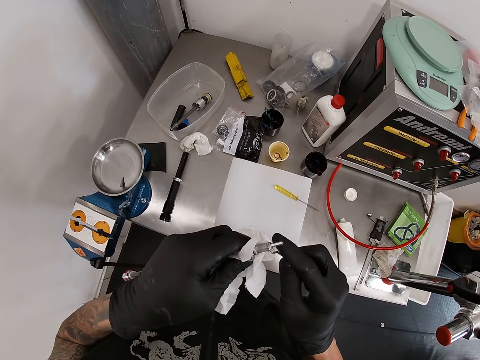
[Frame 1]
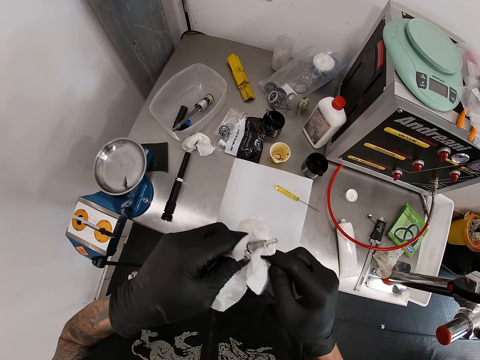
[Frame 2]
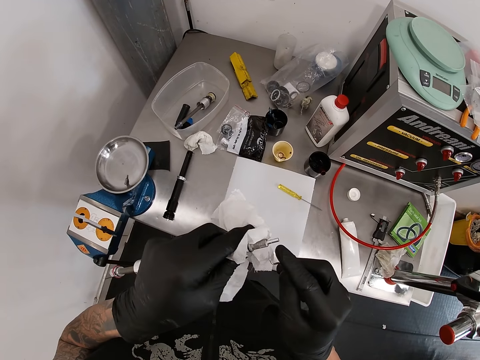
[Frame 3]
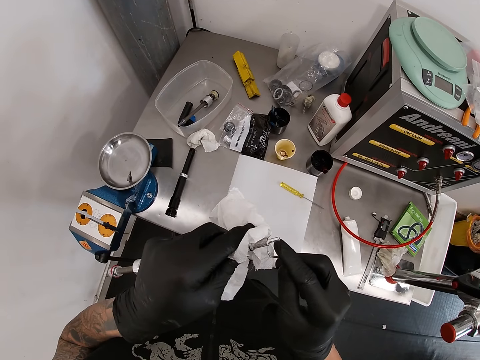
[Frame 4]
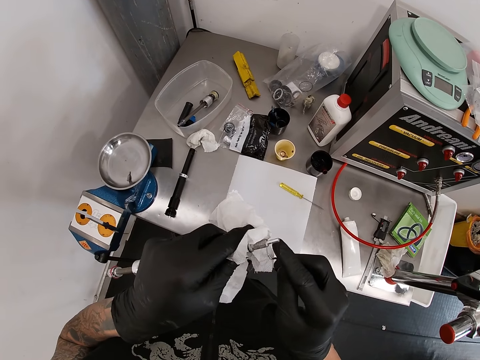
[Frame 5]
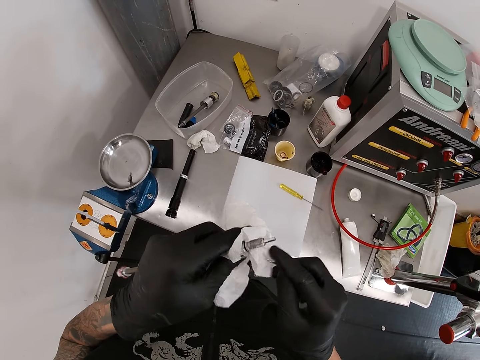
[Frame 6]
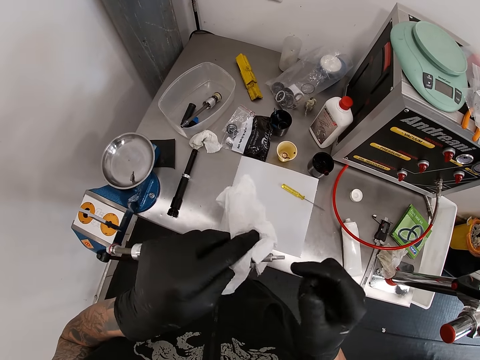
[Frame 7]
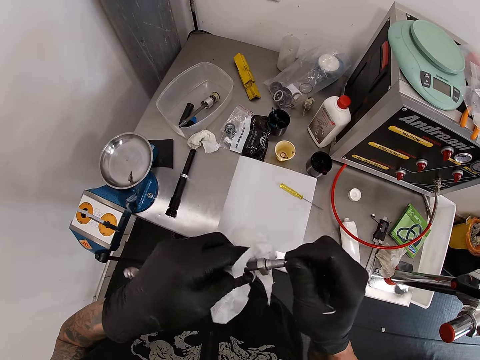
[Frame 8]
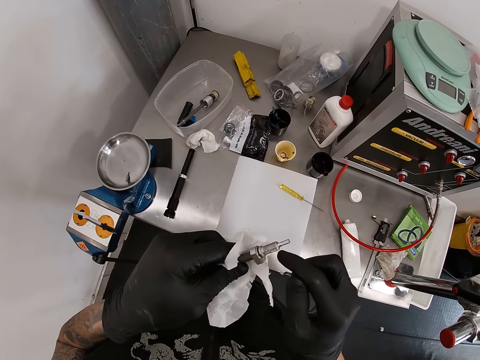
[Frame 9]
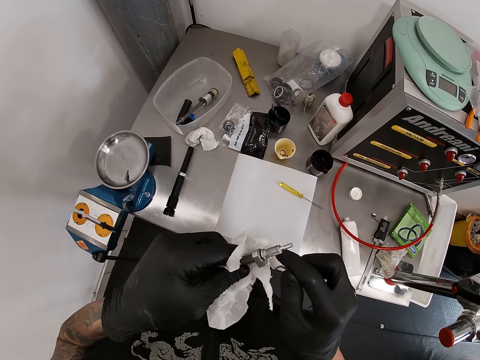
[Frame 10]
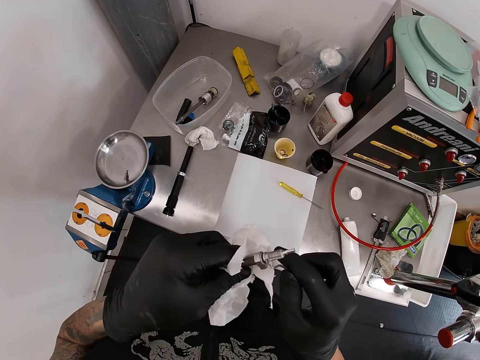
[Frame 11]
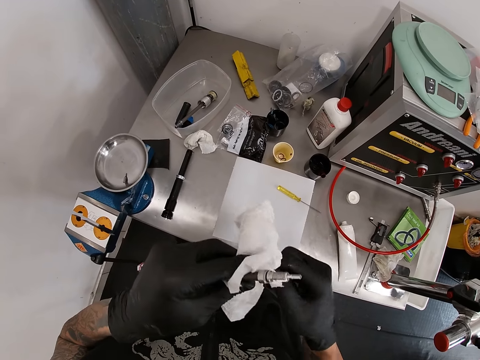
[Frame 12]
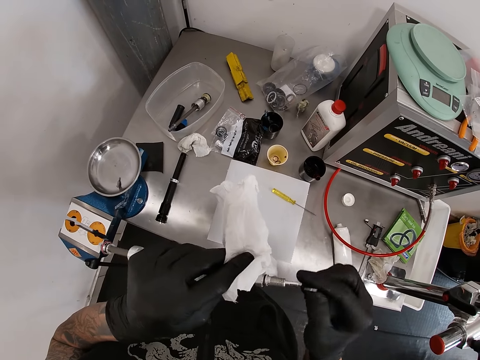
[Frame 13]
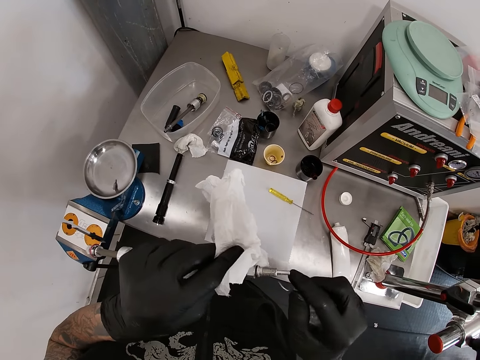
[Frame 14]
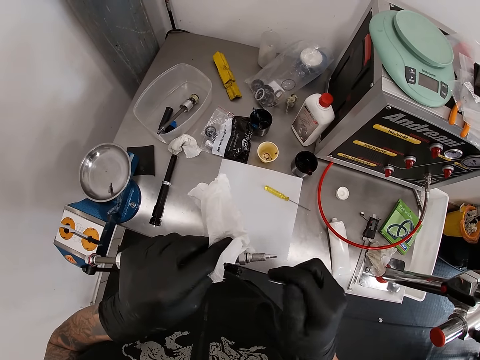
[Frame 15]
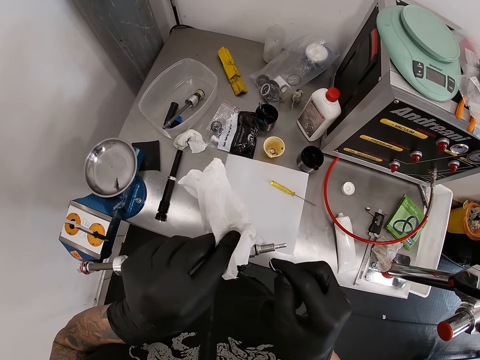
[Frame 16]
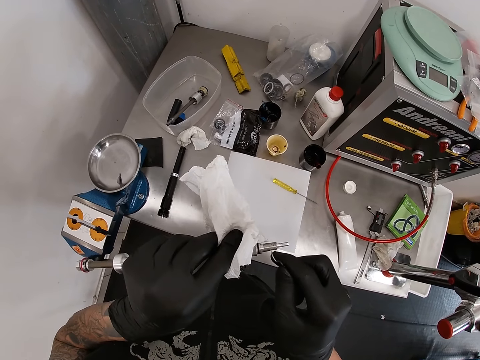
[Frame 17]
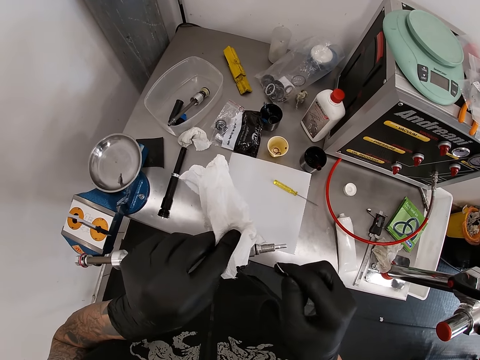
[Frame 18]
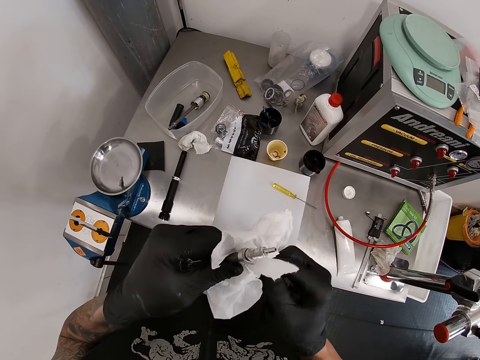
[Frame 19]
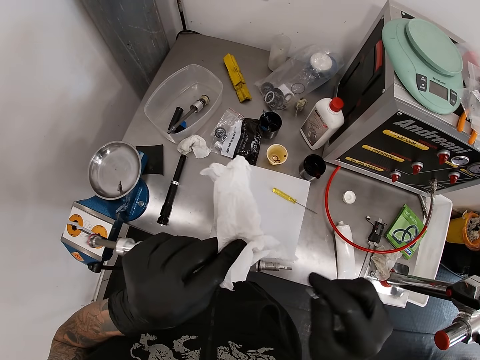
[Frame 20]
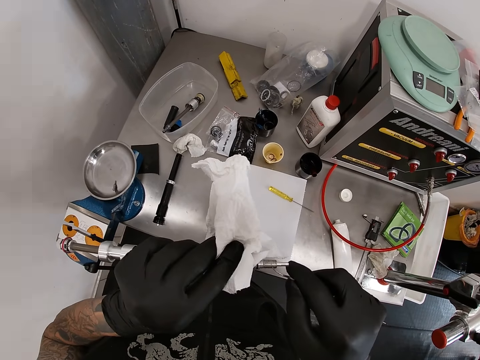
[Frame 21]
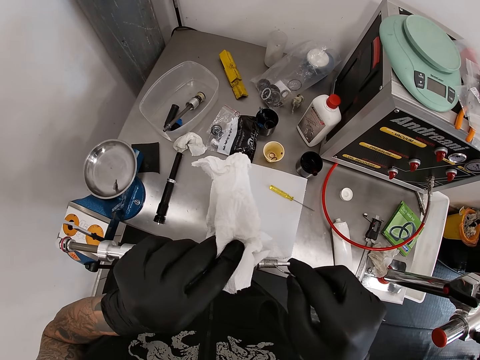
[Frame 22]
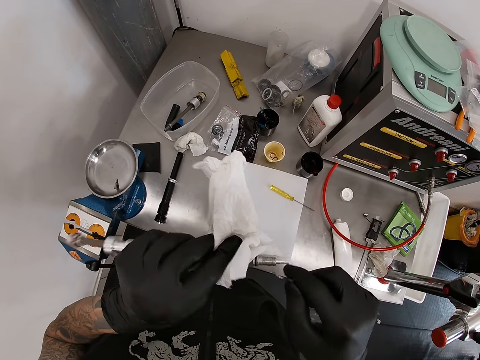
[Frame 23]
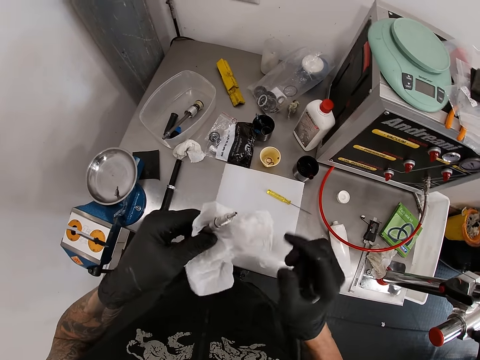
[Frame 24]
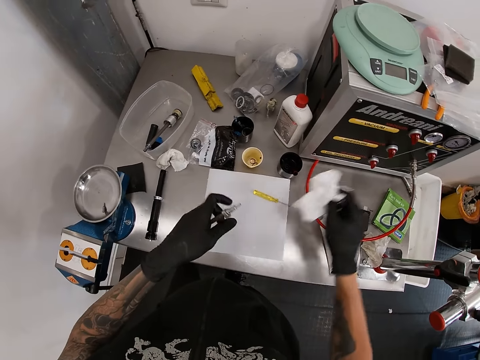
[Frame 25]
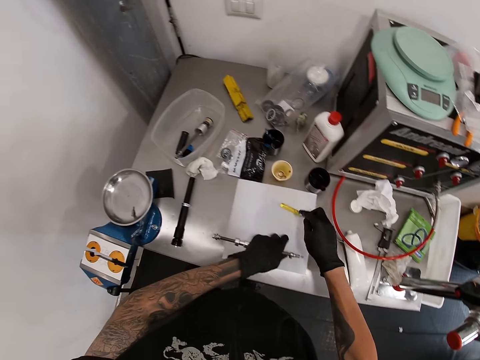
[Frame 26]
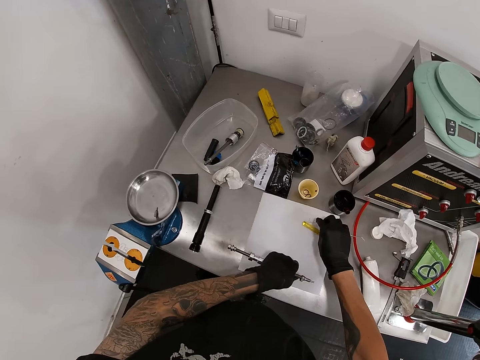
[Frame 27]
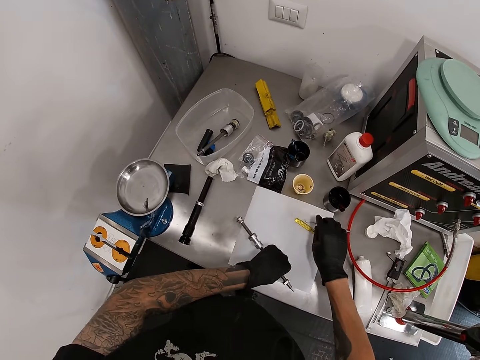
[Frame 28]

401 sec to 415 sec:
The camera wearer removes the glue with the hook or needle. He swipes the needle on the tissue with his right hand. He presses the needle against the suspension shock pump with his right hand. He swipes the needle on the tissue with his right hand. He removes the glue with the hook. He adjusts the suspension shock pump with his right hand. He pulls the metal. He presses the needle against the suspension shock pump with his right hand. He swipes the needle on the tissue with his right hand. He removes the glue with the hook. He presses the needle against the suspension shock pump with his right hand. He removes the glue with the hook. He presses the needle against the suspension shock pump with his right hand again. He swipes the needle on the tissue with his right hand. He presses the needle against the suspension shock pump with his right hand. He removes the glue with the hook. He swipes the needle on the tissue with his right hand. He throws the tissue on the table with his right hand. He puts the needle on the table with his right hand.

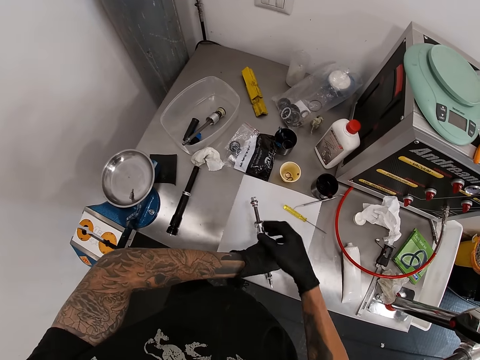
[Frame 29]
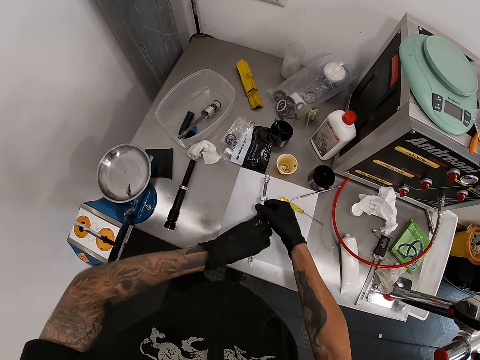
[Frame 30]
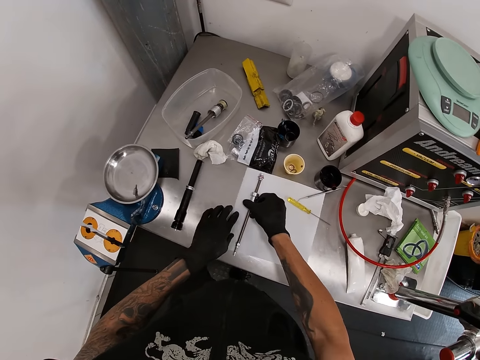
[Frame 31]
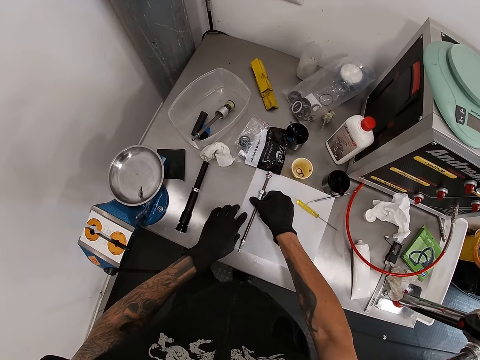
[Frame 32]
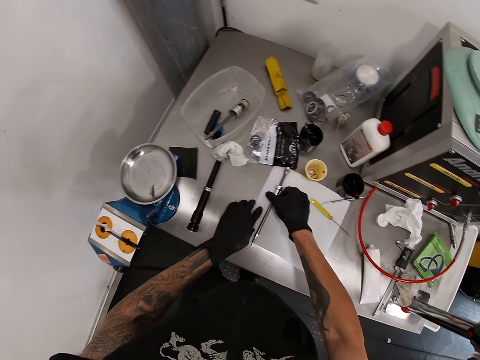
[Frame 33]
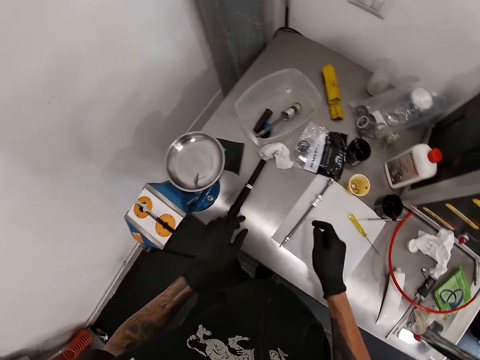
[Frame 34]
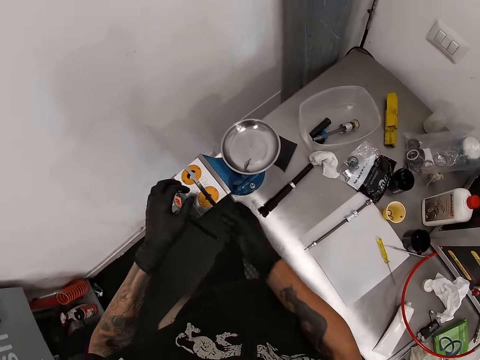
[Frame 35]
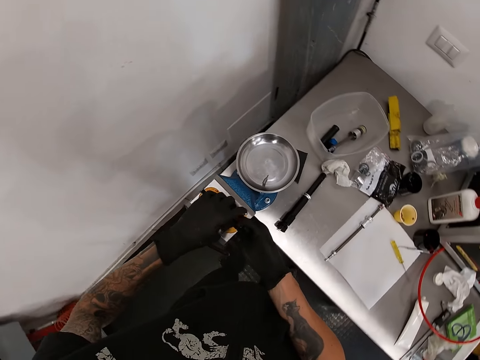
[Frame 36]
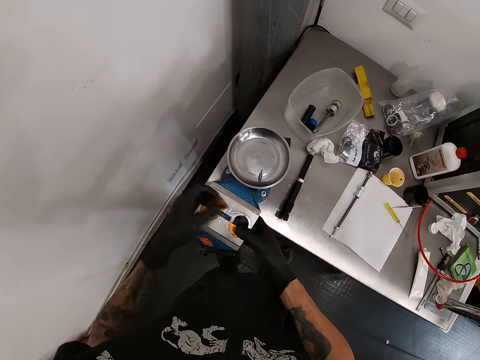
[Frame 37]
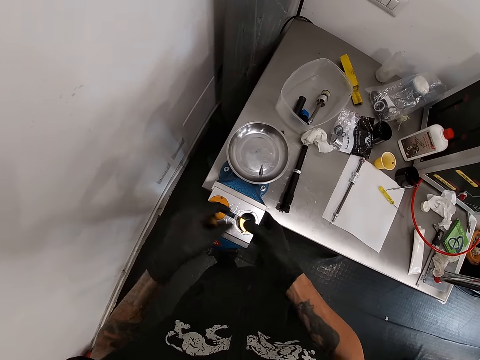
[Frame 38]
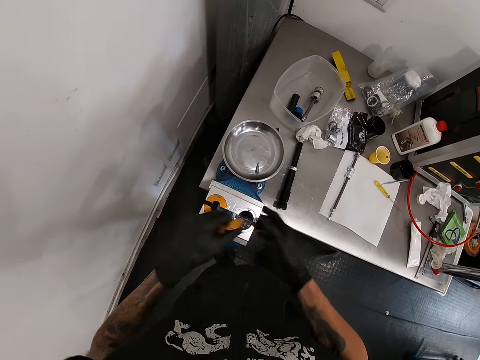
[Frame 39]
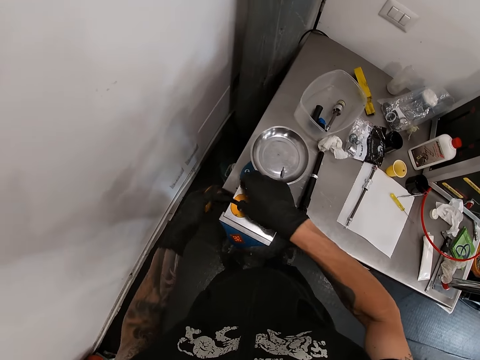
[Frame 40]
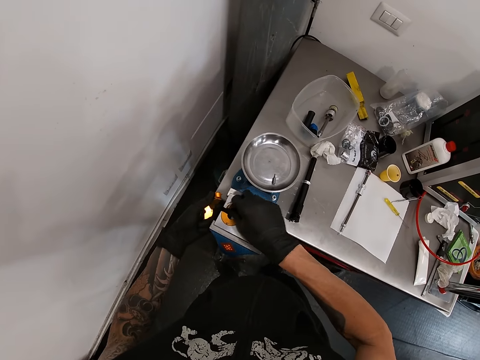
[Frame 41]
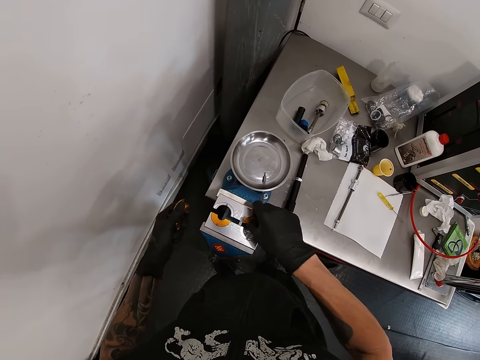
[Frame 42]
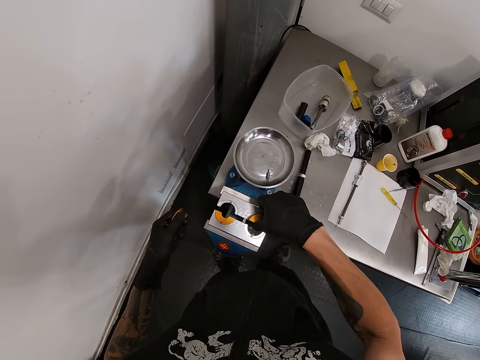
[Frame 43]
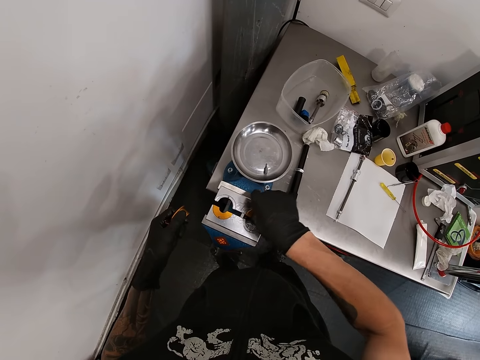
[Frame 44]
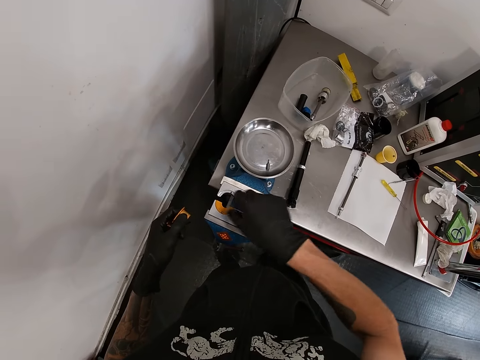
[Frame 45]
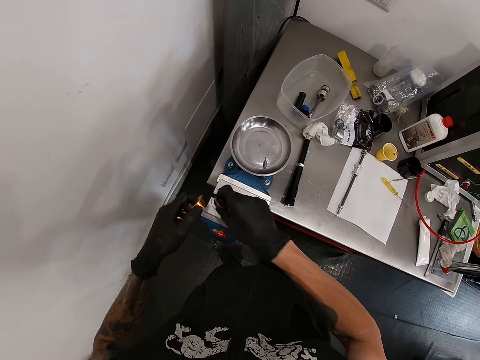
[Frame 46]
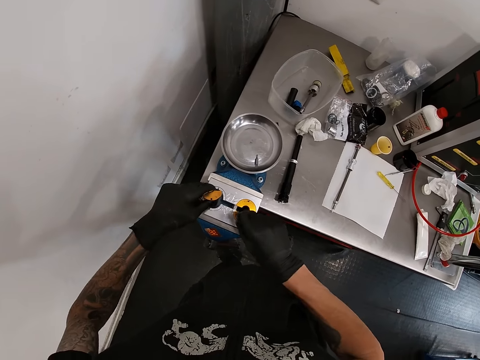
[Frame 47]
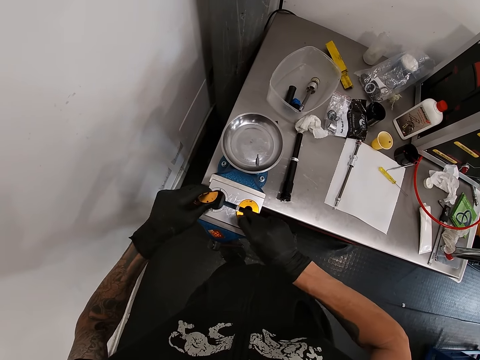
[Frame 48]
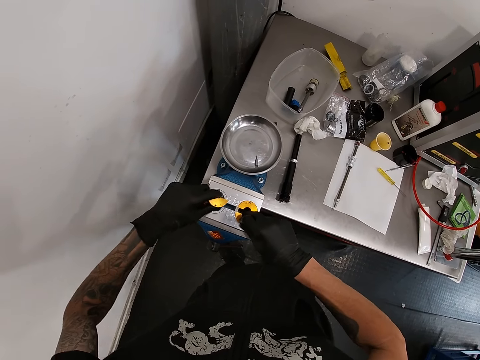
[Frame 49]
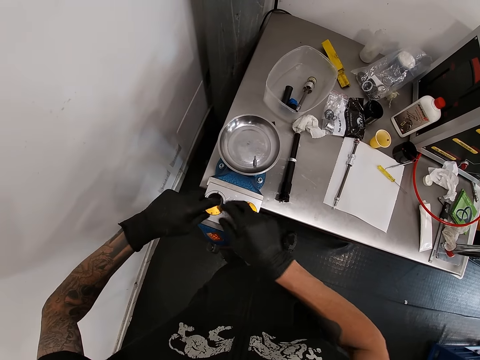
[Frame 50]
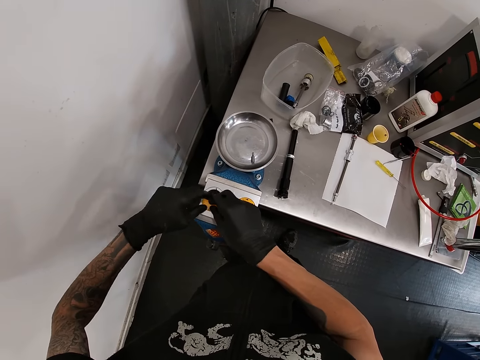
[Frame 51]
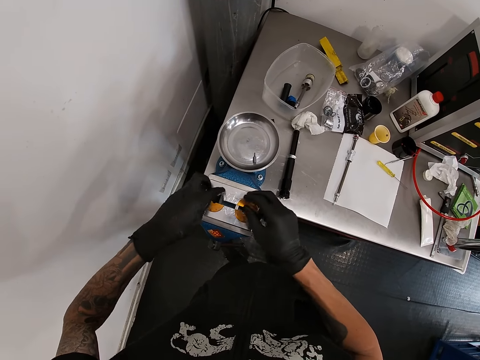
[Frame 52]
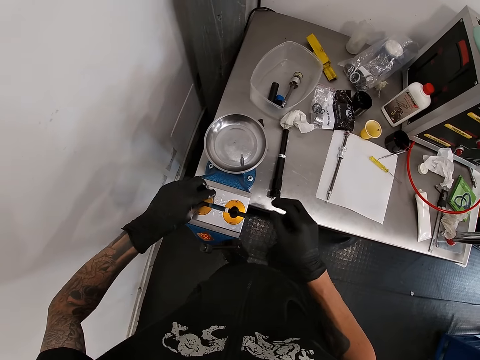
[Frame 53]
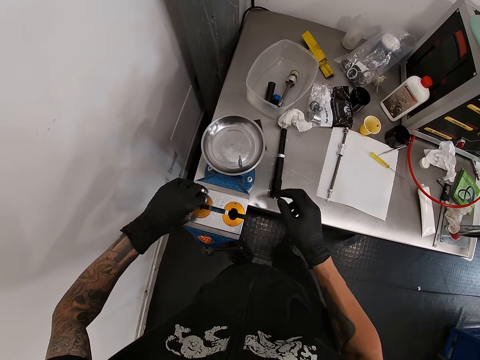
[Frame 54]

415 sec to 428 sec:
The camera wearer turns the suspension shock pump with both hands. He puts the hook down. He puts the suspension shock pump on the table with his right hand. He removes the orange metal. He changes the yellow plates in a table clamp with both hands. He puts the metal on the other. He picks the metal. He puts the metal on the other.
